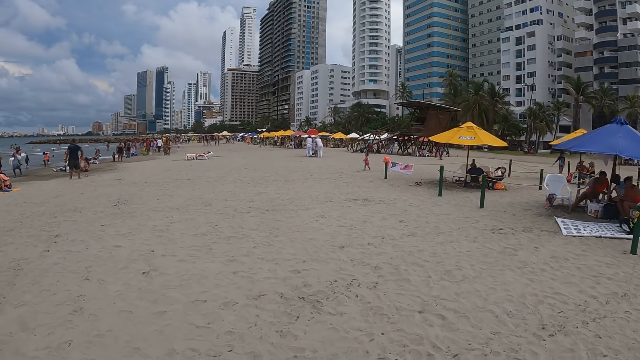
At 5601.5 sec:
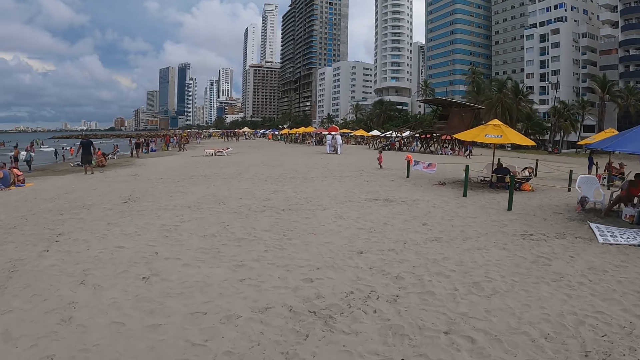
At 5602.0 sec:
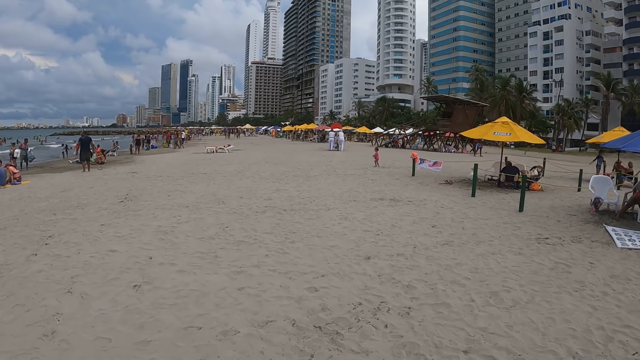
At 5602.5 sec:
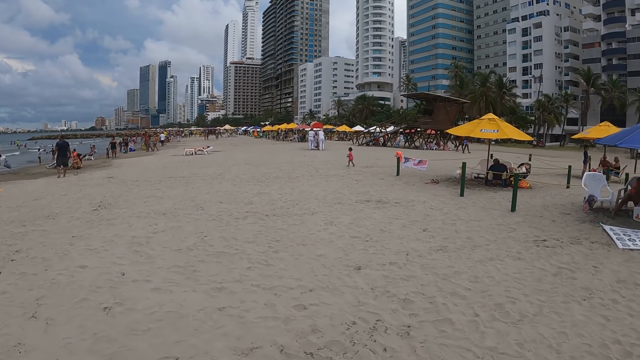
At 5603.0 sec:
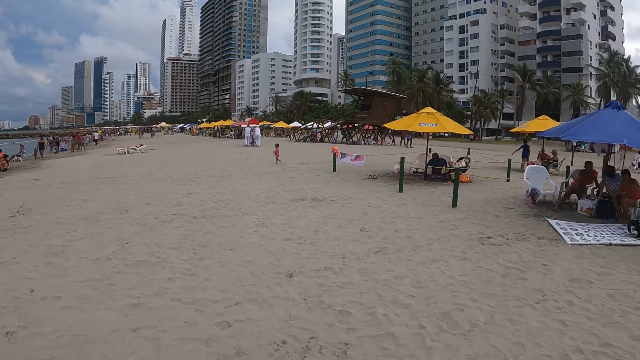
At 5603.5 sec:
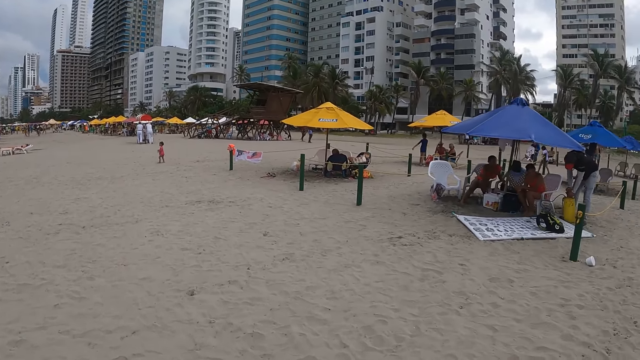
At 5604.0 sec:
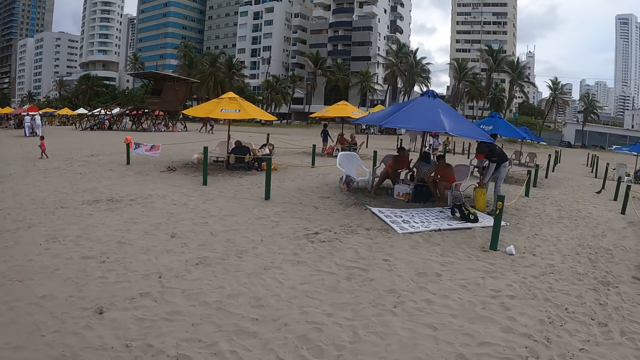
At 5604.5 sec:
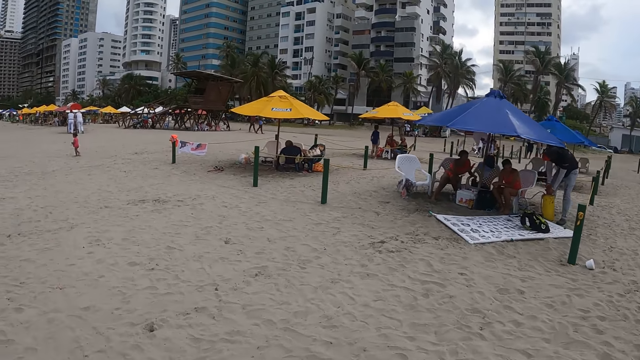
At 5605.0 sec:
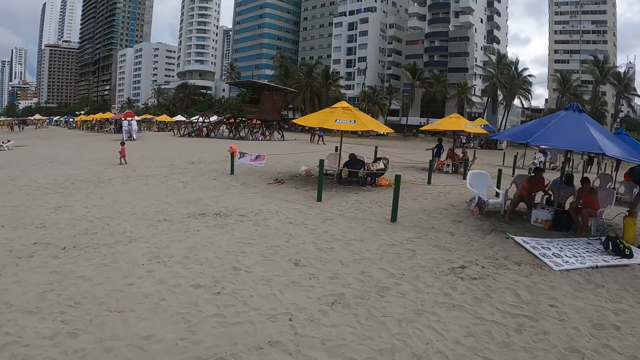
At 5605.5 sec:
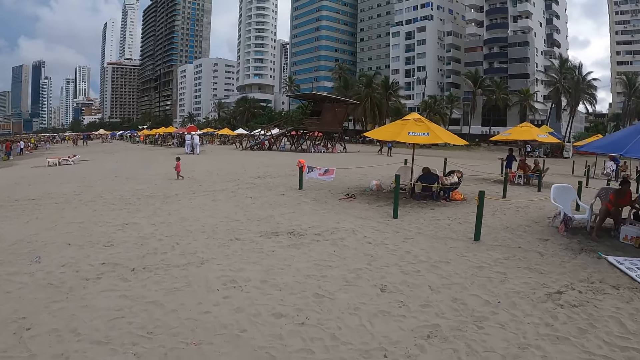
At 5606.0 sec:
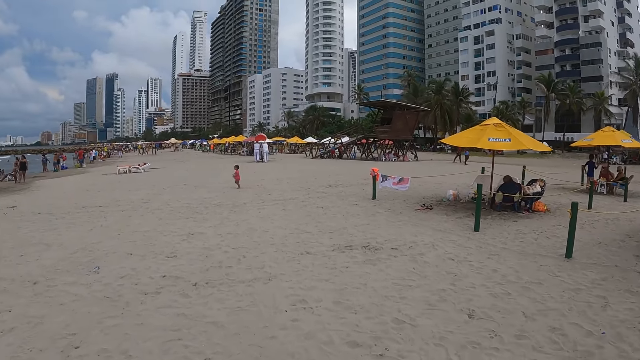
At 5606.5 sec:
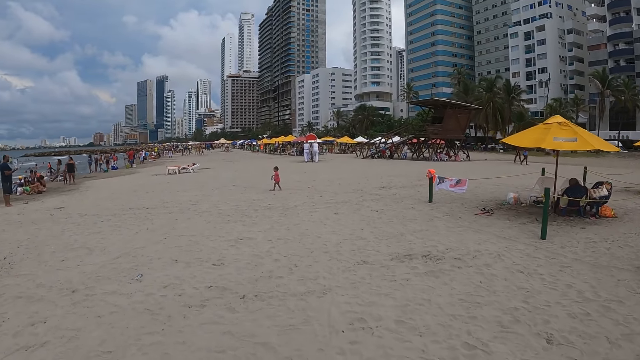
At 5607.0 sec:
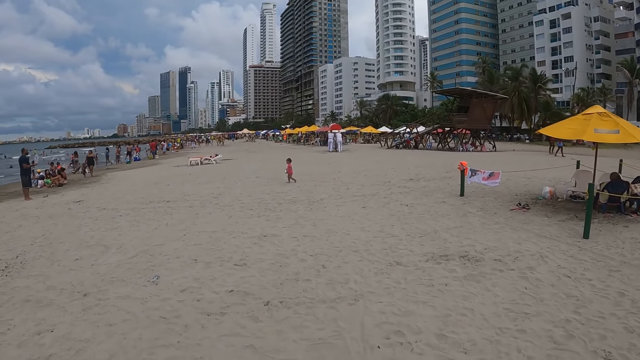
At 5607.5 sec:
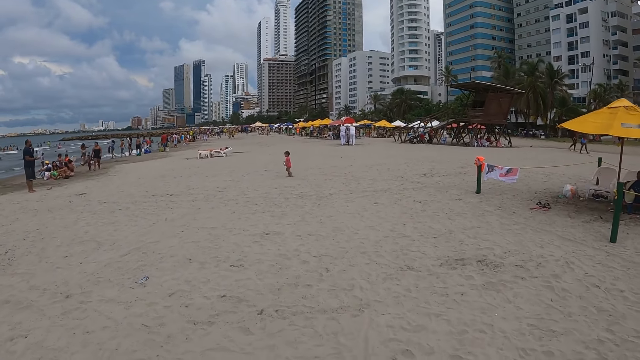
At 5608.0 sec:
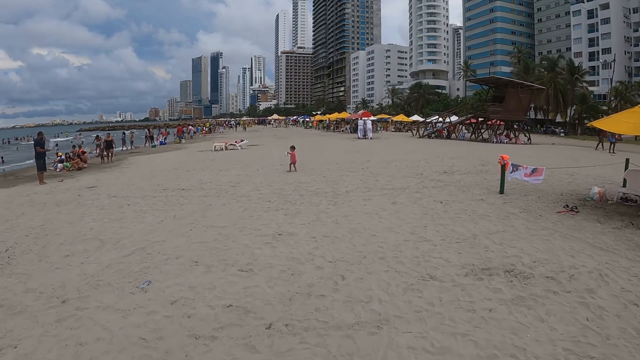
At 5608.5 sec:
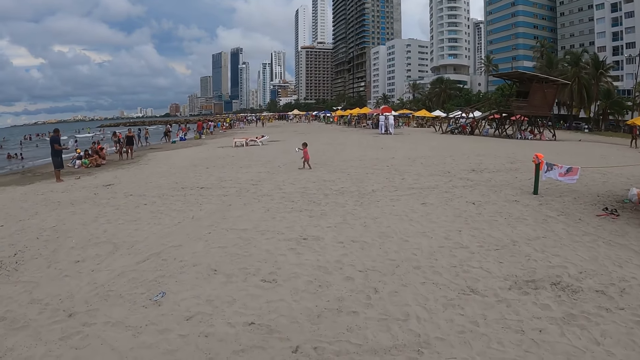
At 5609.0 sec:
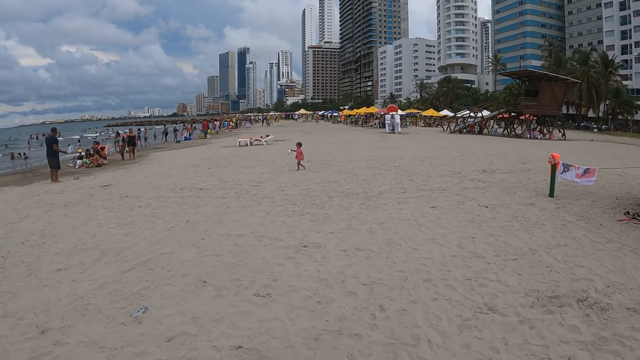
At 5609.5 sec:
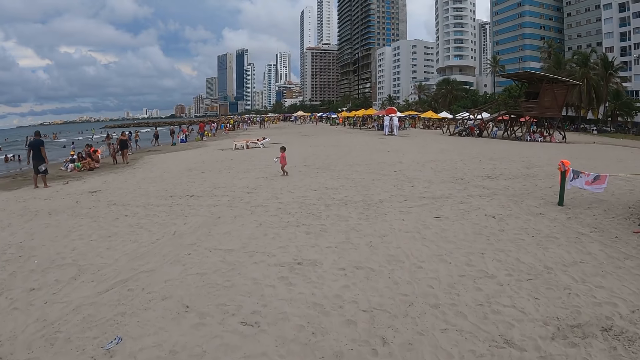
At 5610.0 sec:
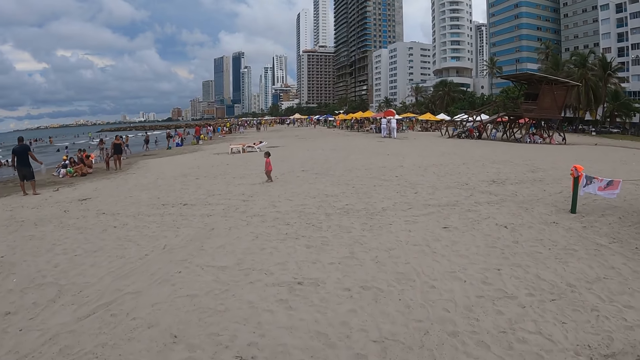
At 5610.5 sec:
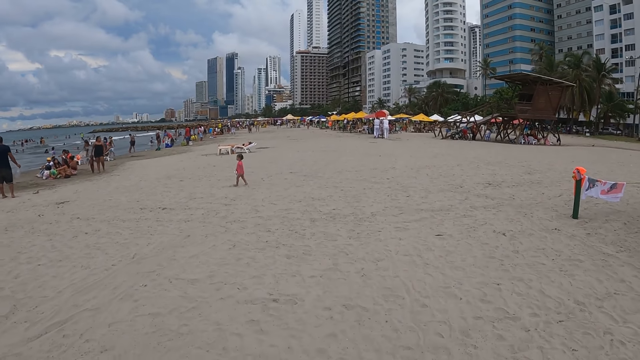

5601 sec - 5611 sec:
The camera wearer looks around.

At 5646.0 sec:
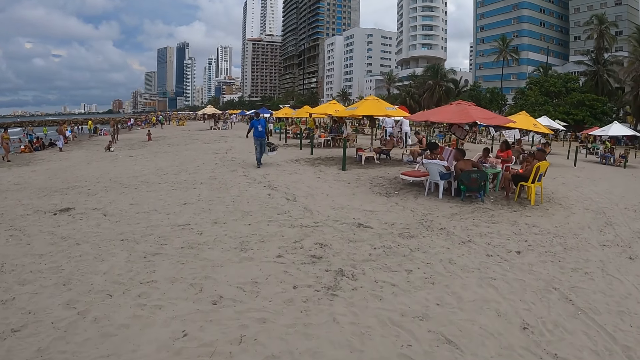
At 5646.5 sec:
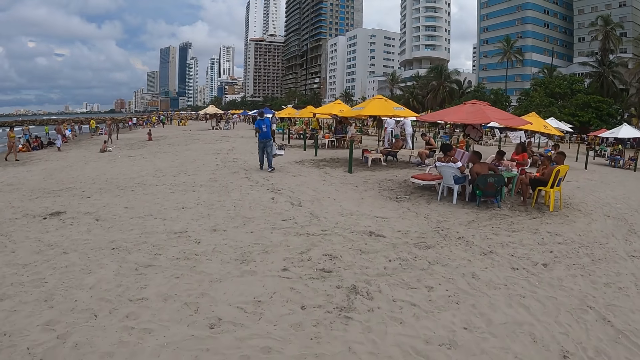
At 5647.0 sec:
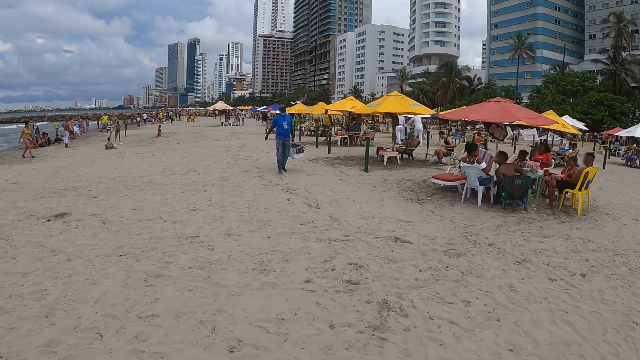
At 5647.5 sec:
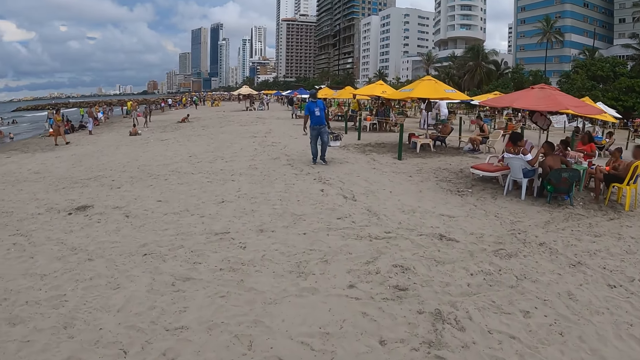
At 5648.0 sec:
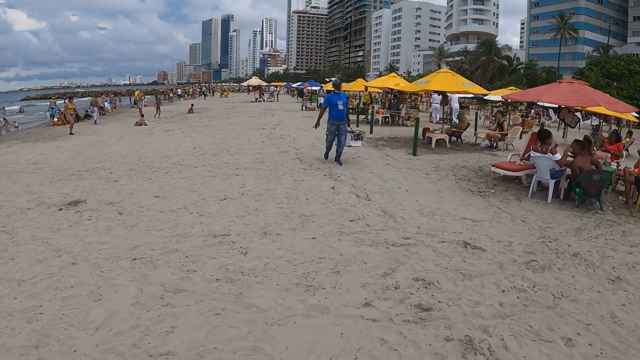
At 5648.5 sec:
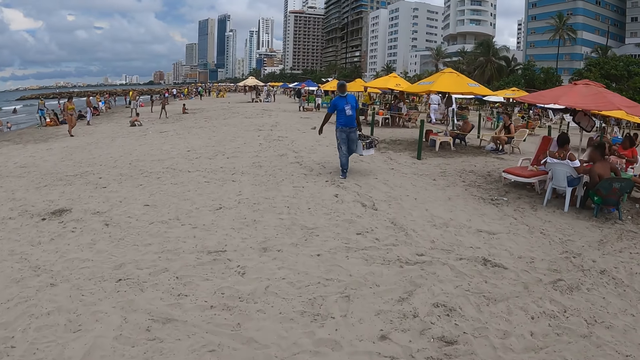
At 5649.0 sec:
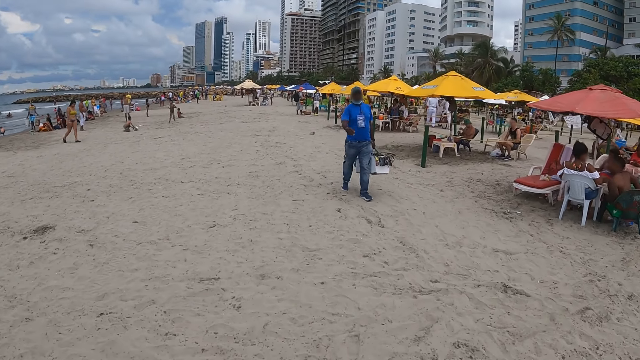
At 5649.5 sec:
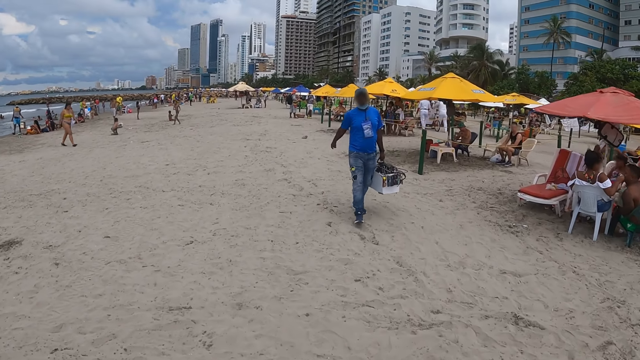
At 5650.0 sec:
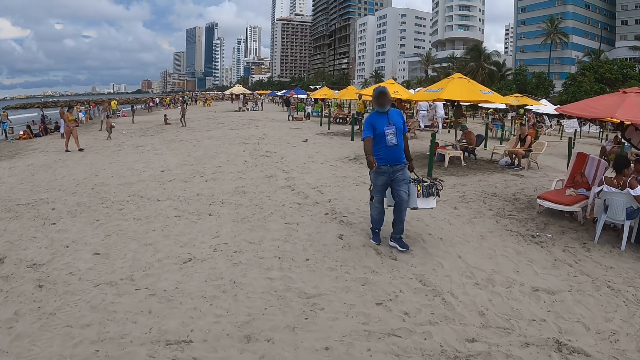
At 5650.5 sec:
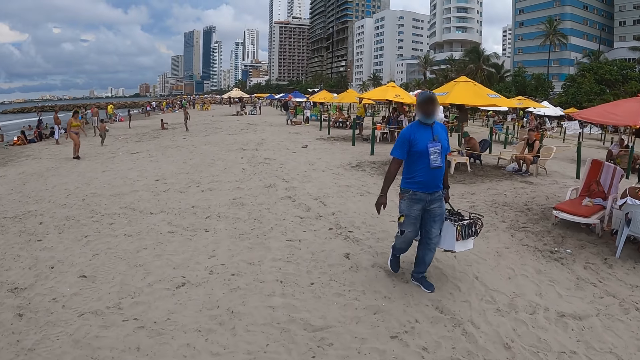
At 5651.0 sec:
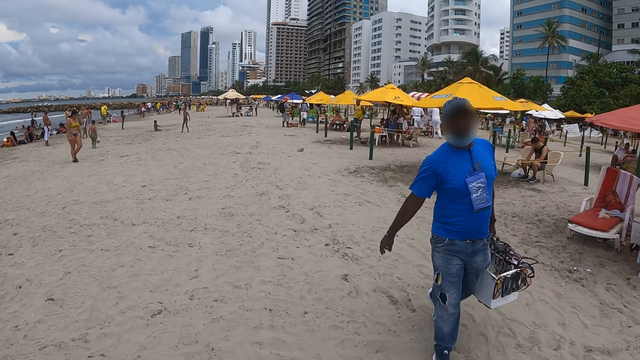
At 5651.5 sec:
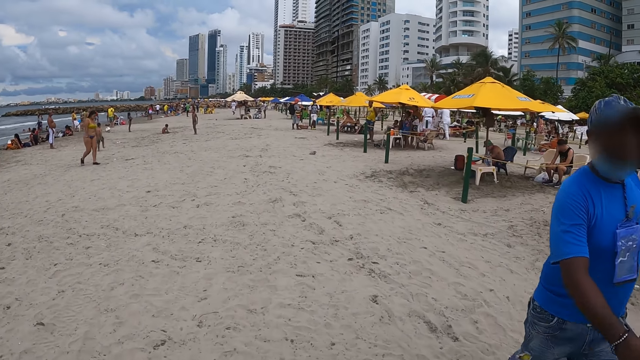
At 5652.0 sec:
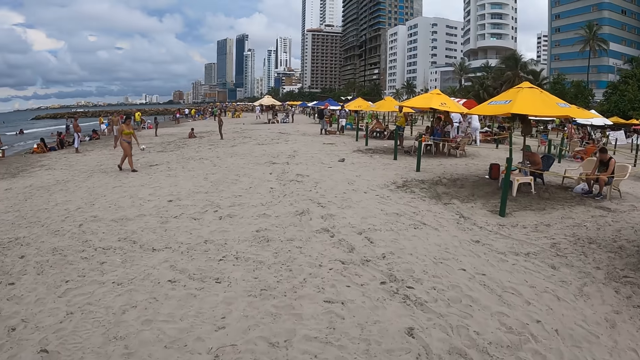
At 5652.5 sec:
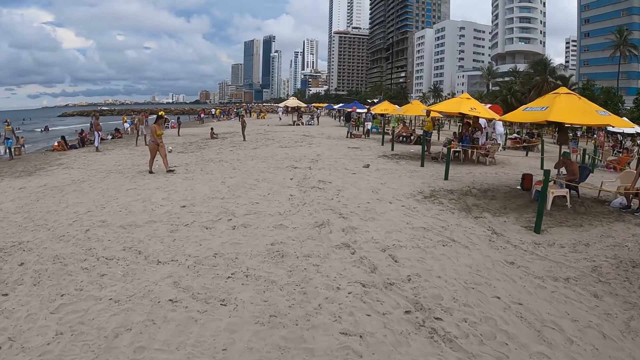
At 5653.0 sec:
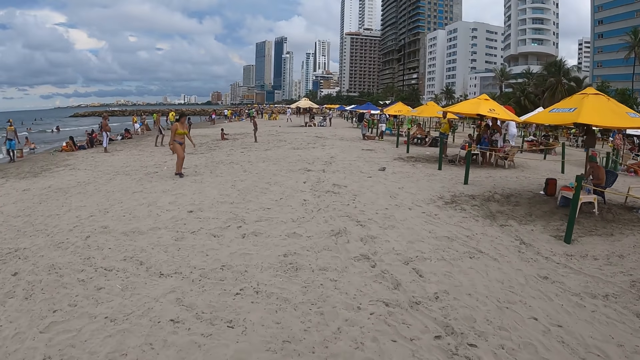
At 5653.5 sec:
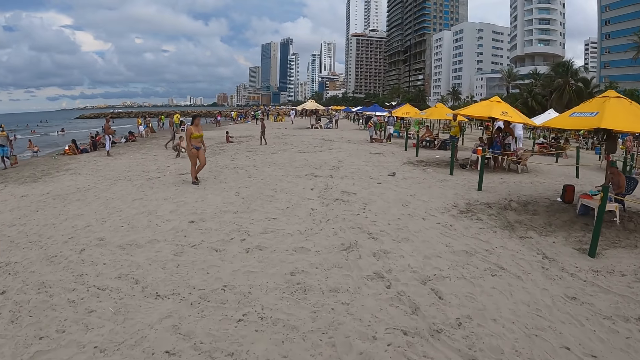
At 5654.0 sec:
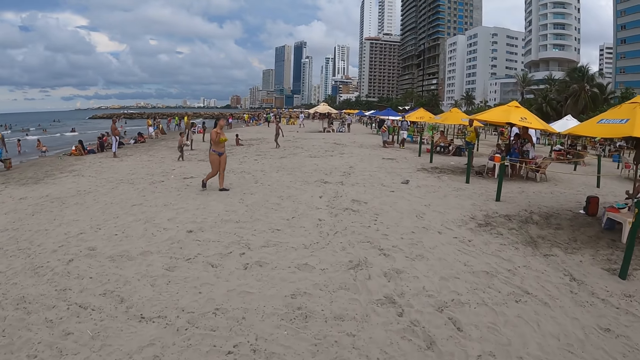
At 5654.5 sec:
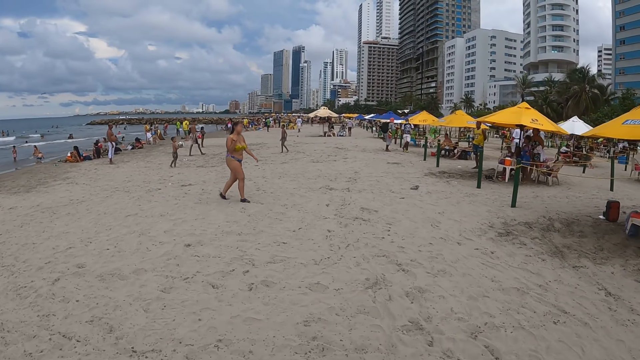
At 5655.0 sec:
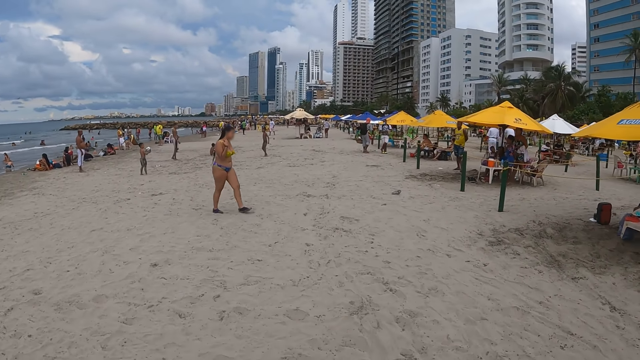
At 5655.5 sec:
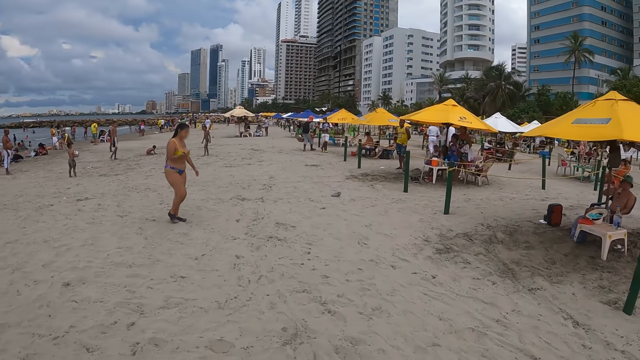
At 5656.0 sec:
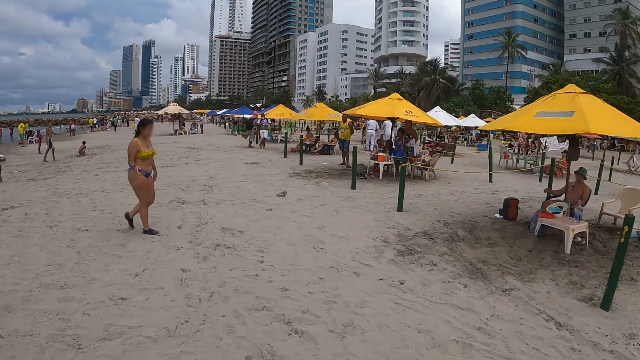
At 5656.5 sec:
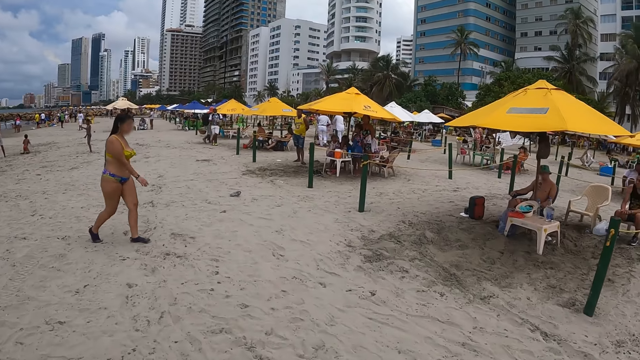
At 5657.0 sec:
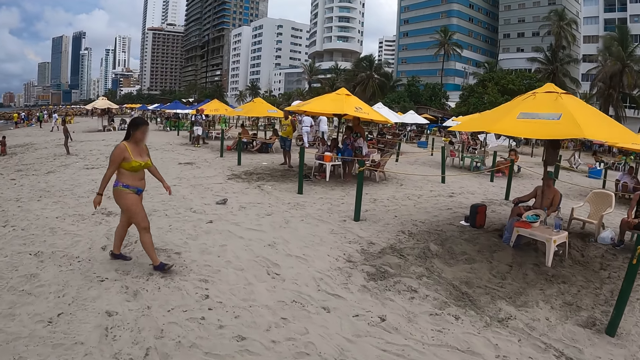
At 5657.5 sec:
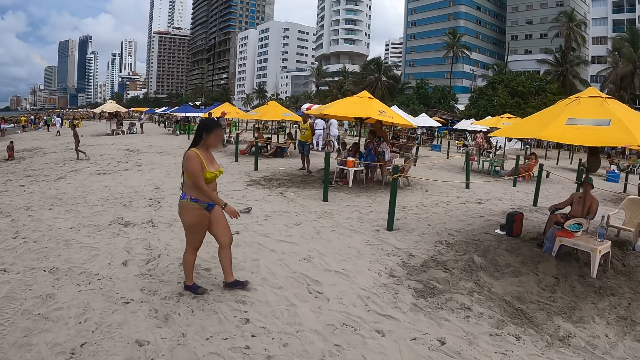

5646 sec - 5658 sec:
The camera wearer walks along the shore.
